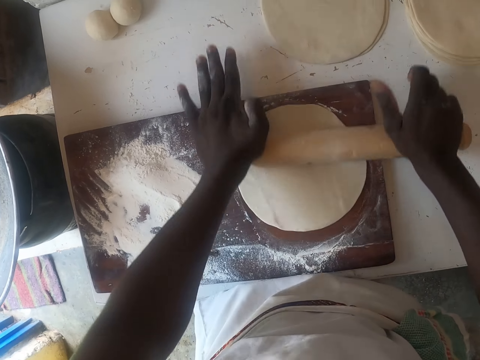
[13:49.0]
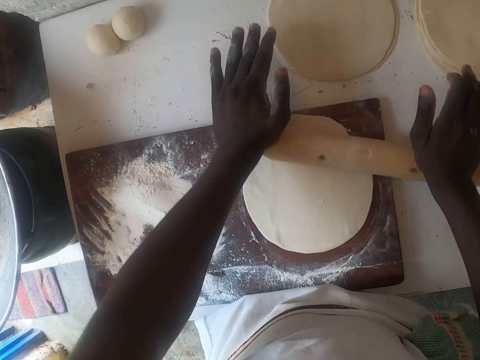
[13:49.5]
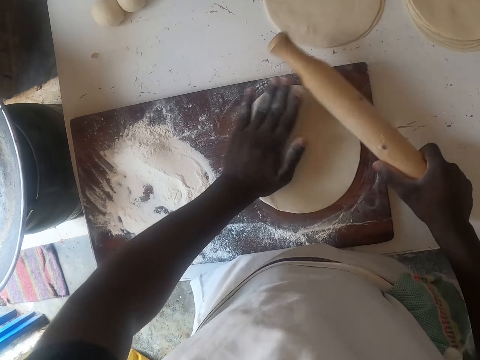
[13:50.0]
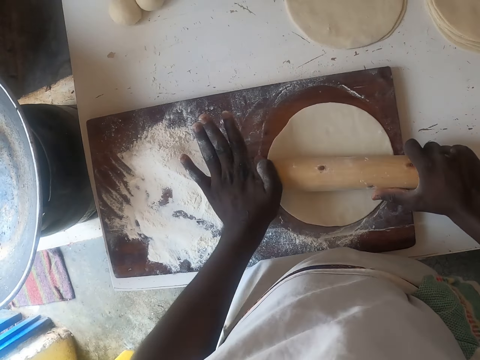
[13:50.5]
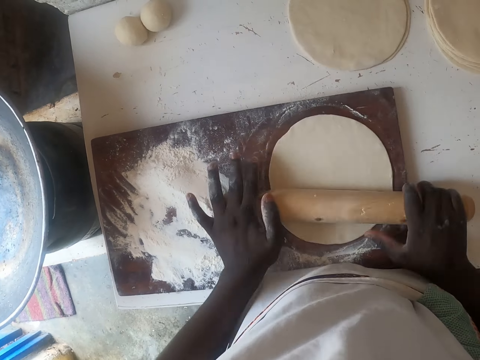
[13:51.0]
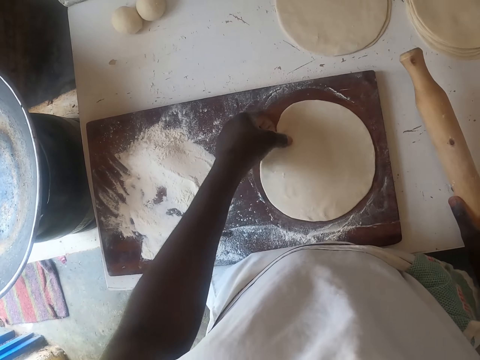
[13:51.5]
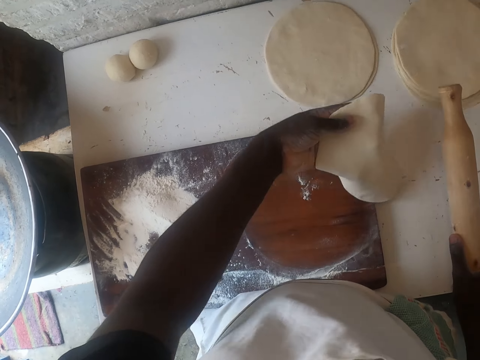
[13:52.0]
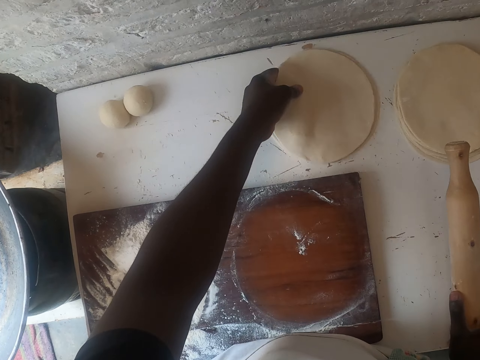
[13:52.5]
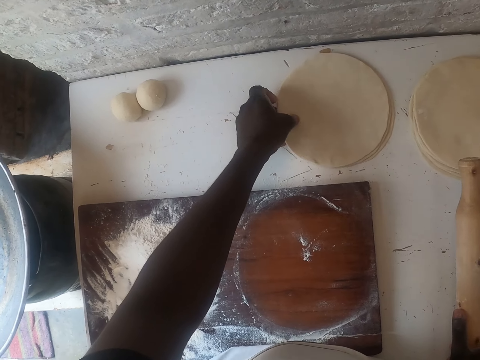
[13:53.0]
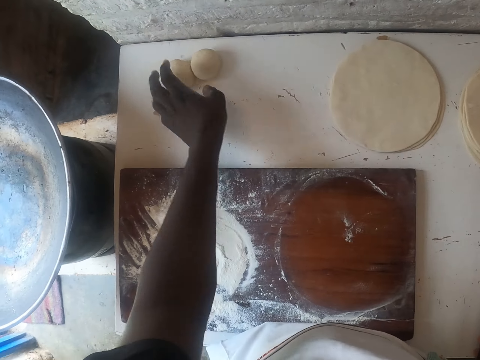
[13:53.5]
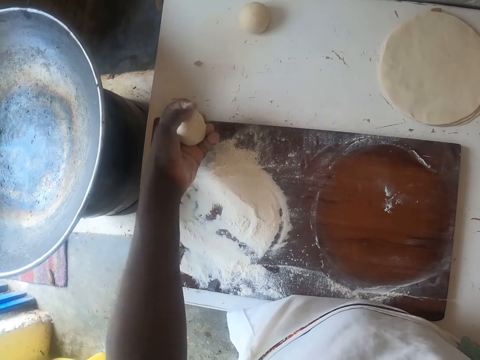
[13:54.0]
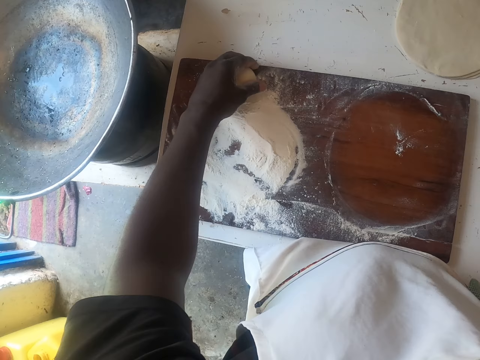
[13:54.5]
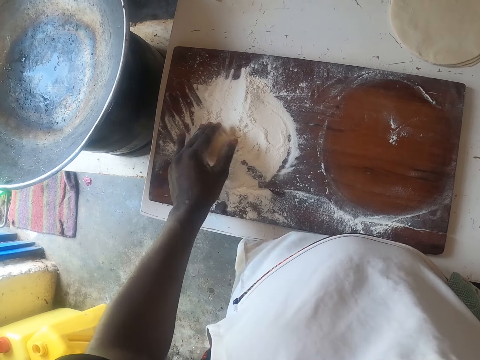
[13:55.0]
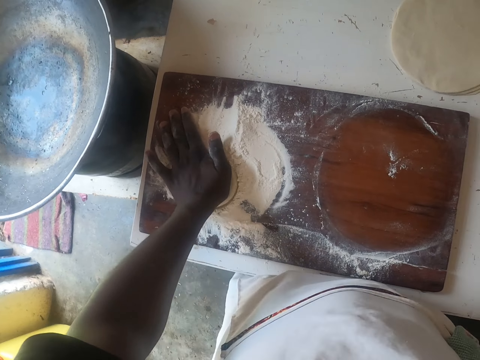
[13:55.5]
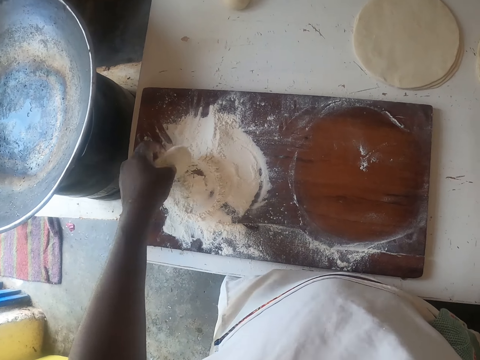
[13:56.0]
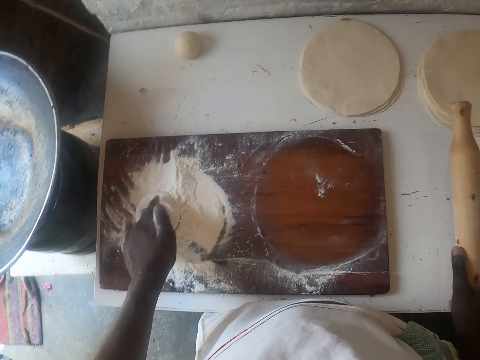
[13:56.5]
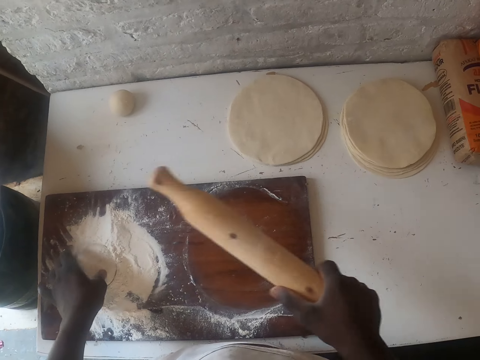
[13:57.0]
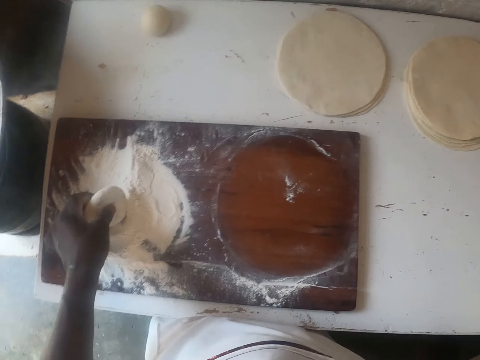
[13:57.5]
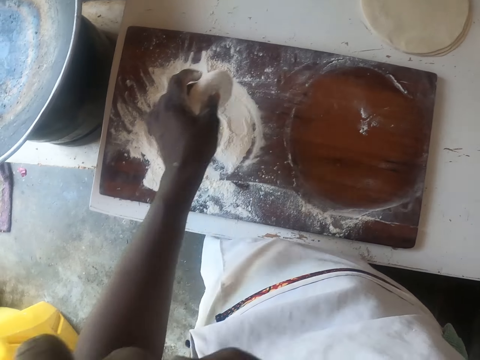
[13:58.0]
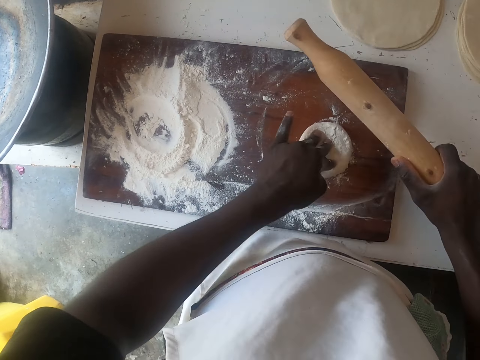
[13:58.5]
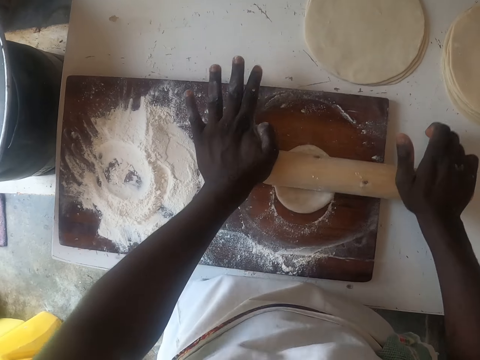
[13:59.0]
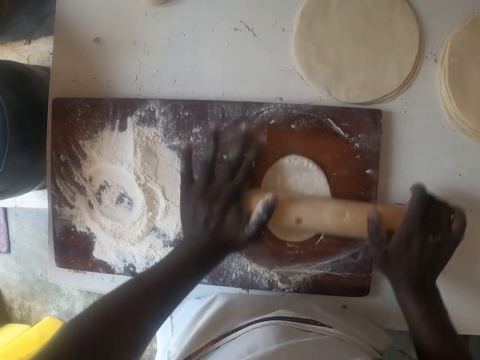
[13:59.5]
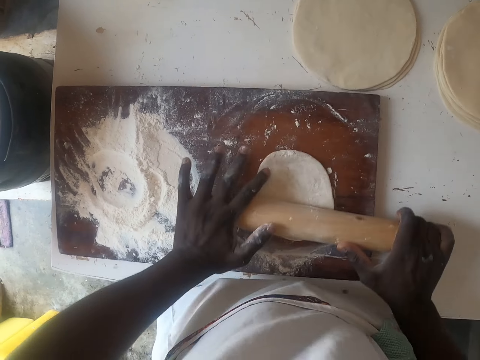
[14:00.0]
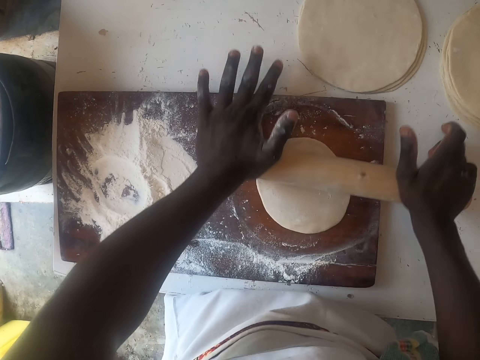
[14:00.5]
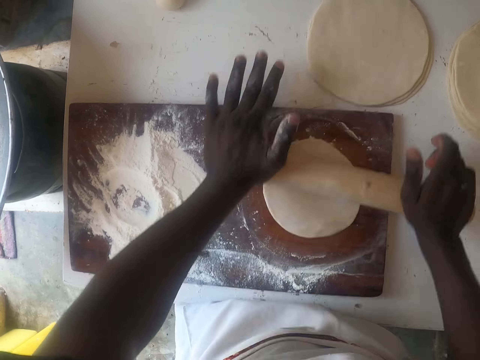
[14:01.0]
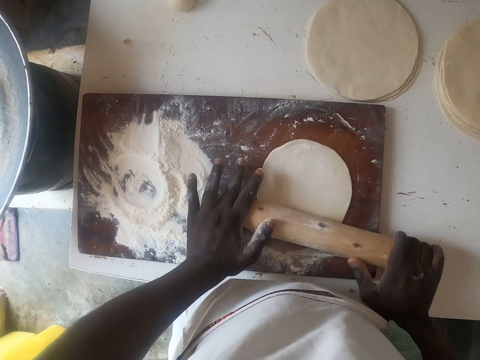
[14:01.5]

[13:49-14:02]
The camera wearer adjusts the dough. They flatten the dough with a kneading stick. They adjust the dough and turn the dough. They flatten the dough with the kneading stick. They pick the flattened dough and arrange the flattened dough on flattened doughs. They pick a dough. They coat the dough with flour and mix the dough with flour. They put the dough on a dough board. They flatten the dough with the kneading stick.

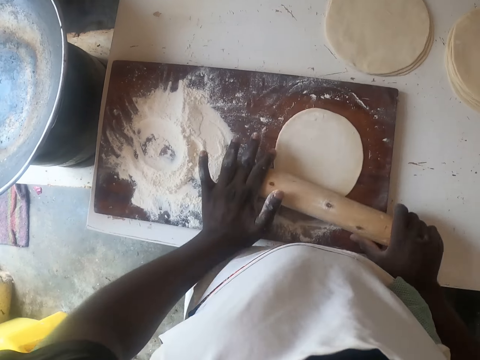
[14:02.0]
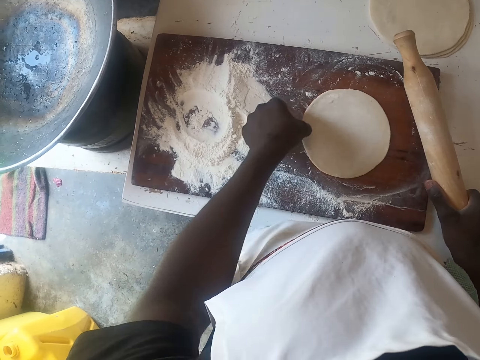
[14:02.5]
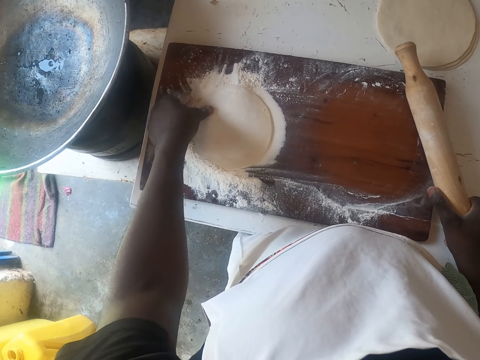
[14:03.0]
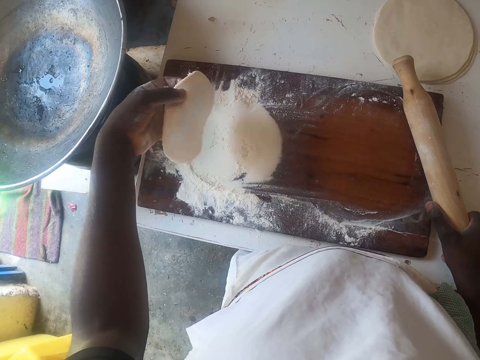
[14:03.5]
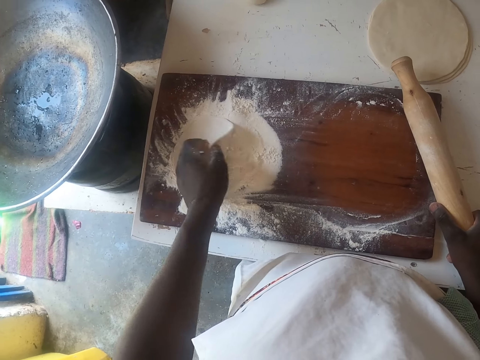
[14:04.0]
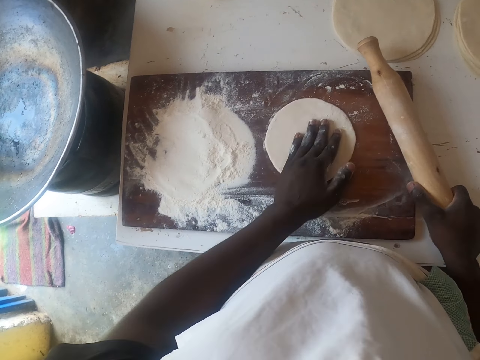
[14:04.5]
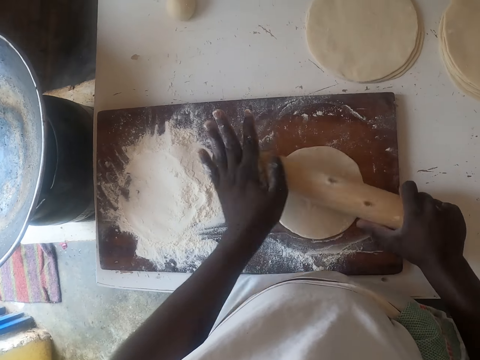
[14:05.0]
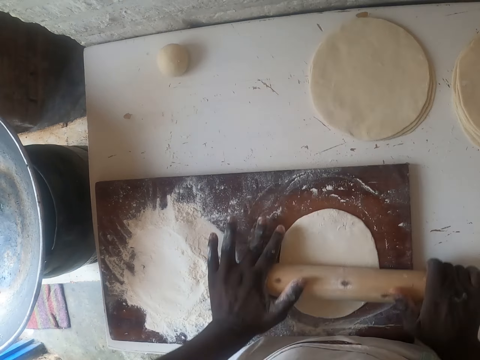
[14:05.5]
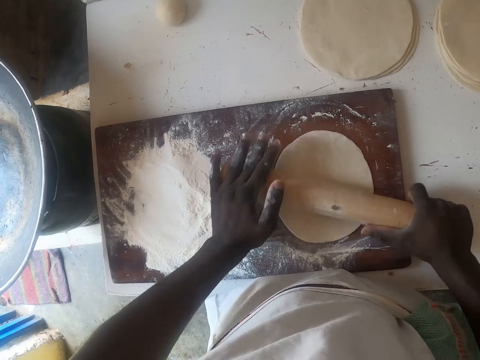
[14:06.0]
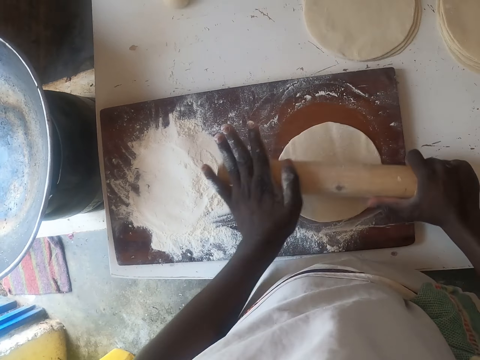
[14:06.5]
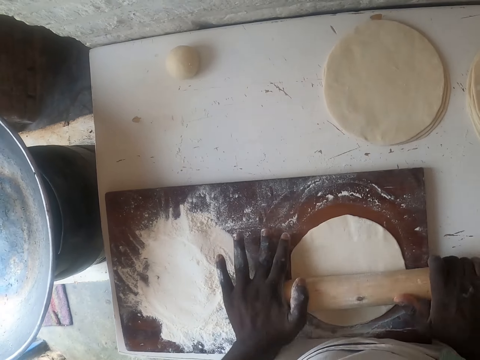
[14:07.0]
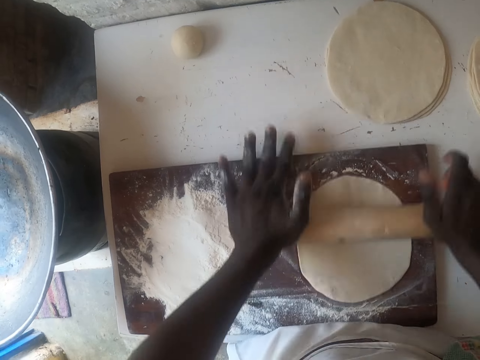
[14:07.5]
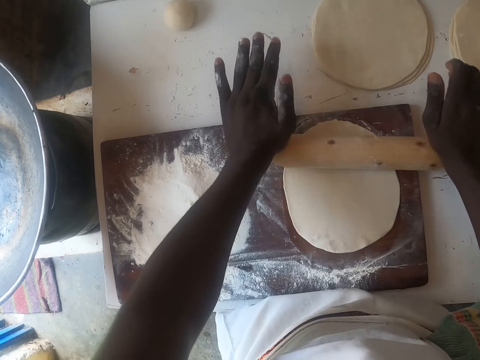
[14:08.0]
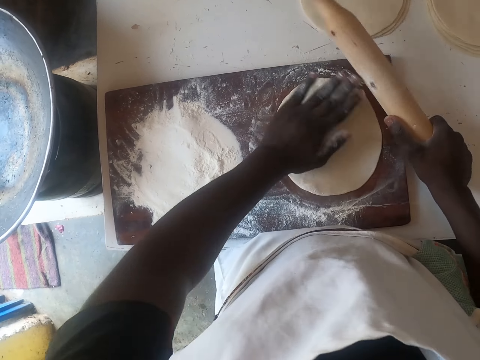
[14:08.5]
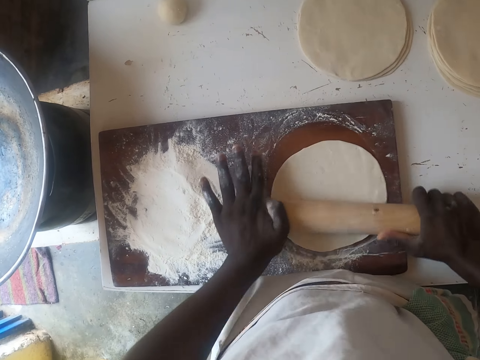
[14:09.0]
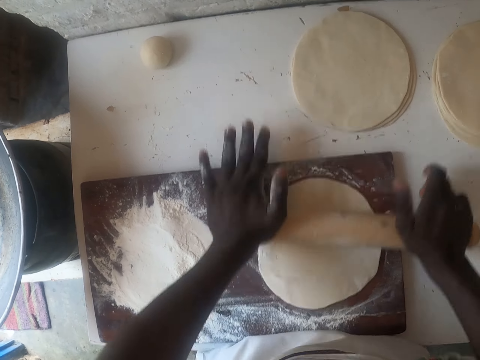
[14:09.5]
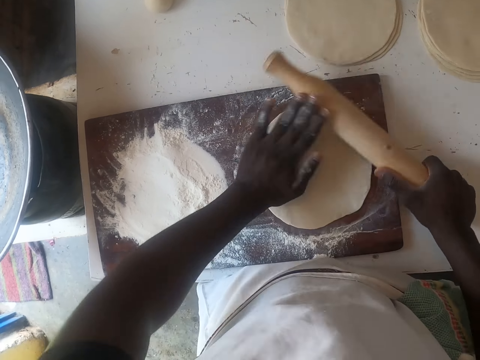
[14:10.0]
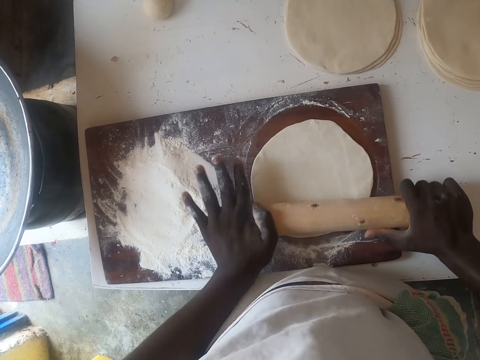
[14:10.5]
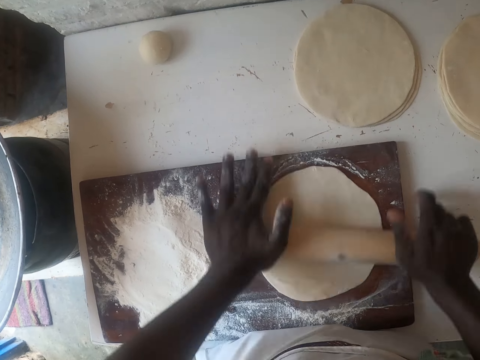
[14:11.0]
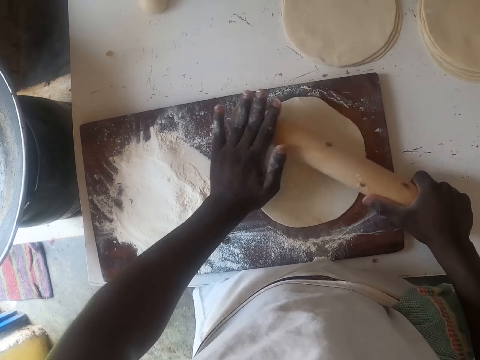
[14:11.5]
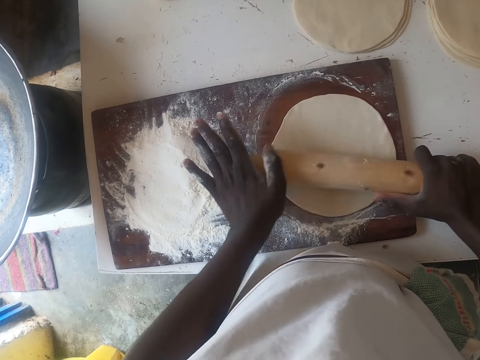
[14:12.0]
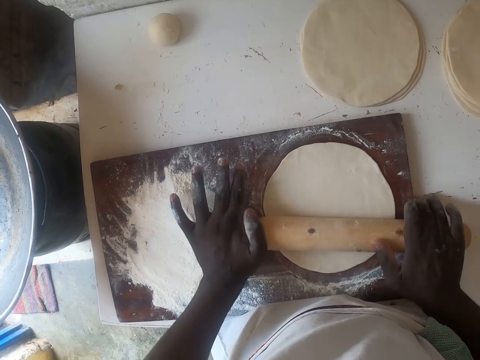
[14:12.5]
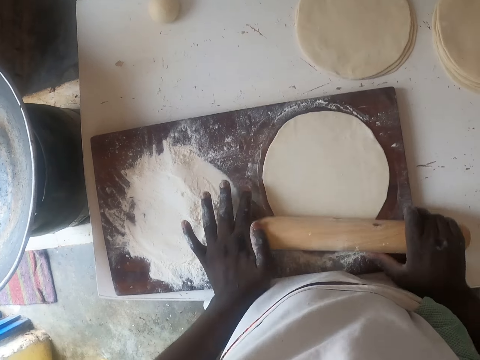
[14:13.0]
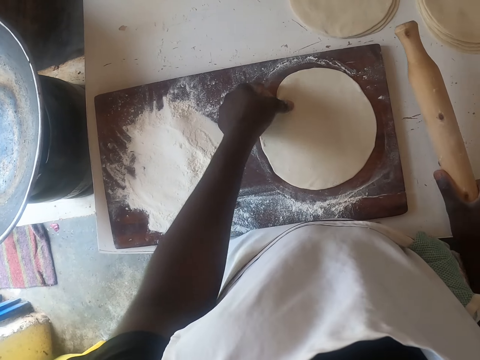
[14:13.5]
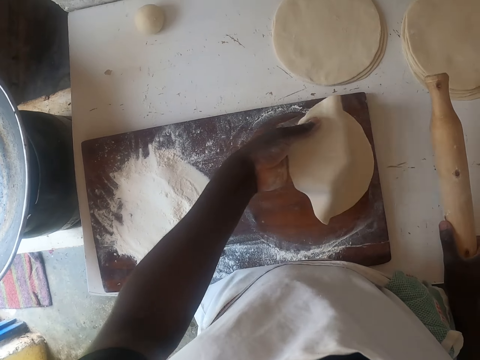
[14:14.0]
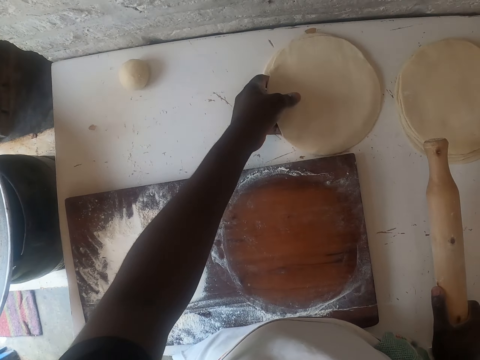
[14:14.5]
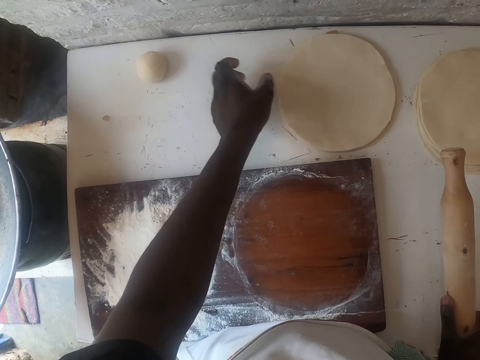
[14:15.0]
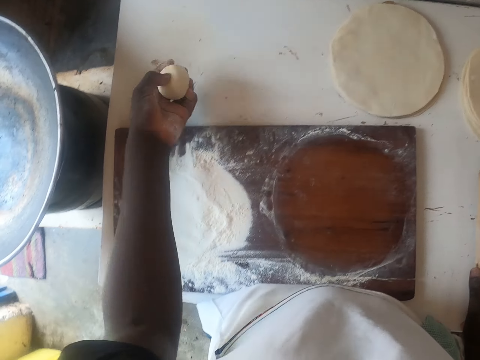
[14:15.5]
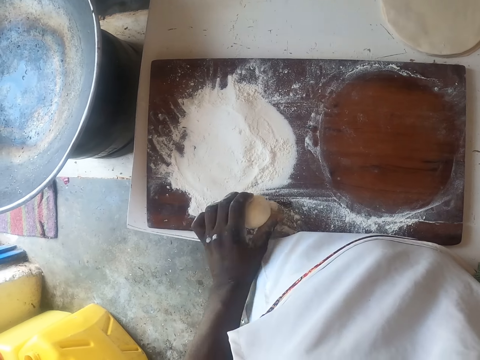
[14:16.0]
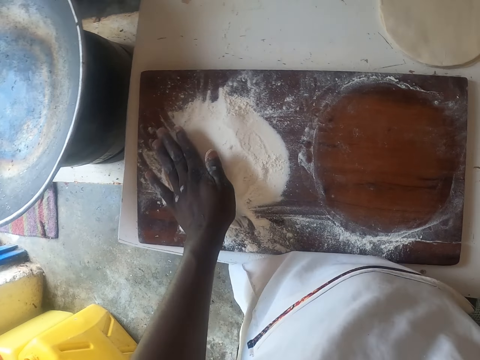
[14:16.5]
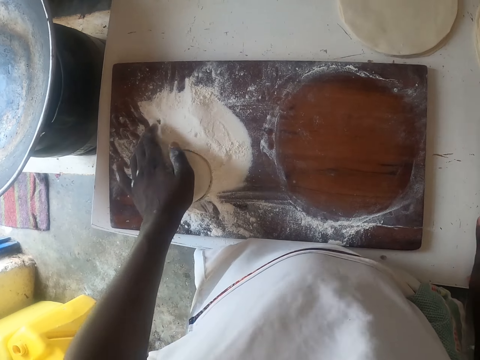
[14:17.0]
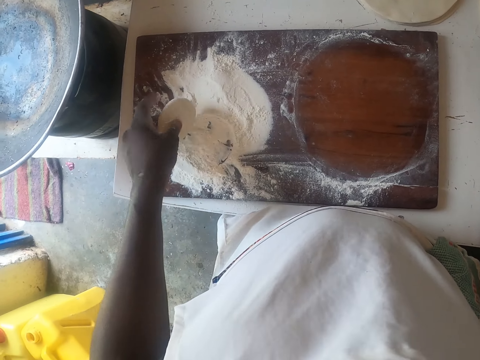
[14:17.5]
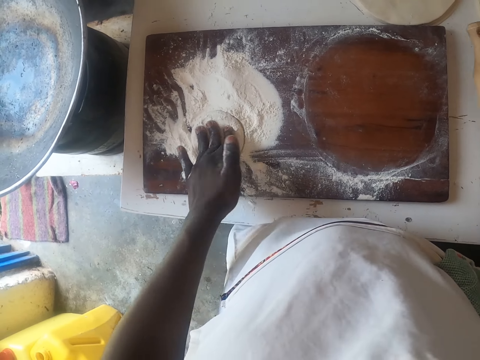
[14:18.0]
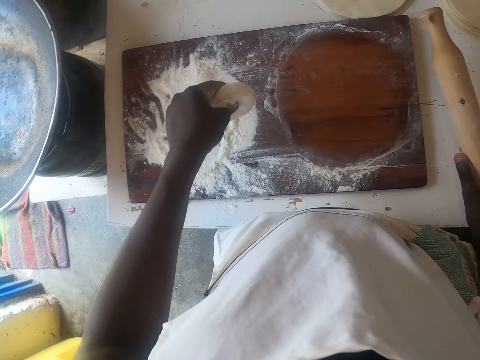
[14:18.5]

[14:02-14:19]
The camera wearer moves the dough. They pick the dough. They coat the dough with flour and mix the dough with flour. They drop the dough on the dough board. They flatten the dough with a kneading stick. They turn the dough and adjust the dough. They flatten the dough with the kneading stick. They turn the dough and adjust the dough. They flatten the dough with the kneading stick. They turn the dough and adjust the dough. They flatten the dough with the kneading stick. They turn the dough and adjust the dough. They flatten the dough with the kneading stick. They pick the flattened dough and put the flattened dough on flattened doughs. They pick a dough. They coat the dough with flour and mix the dough with flour.
